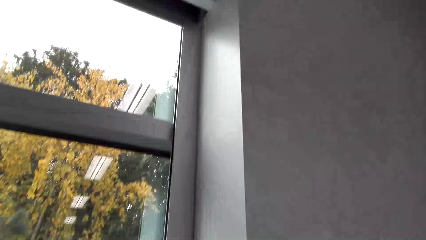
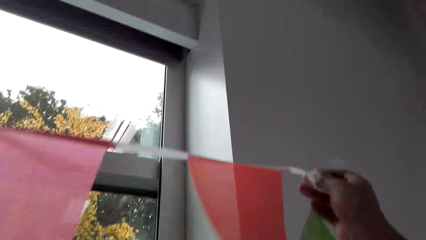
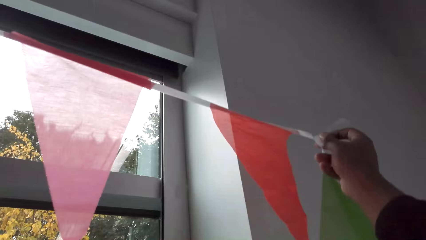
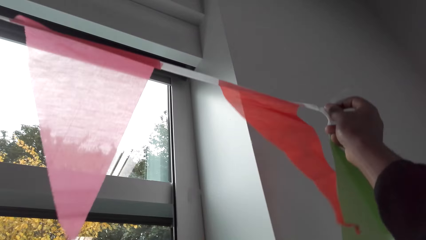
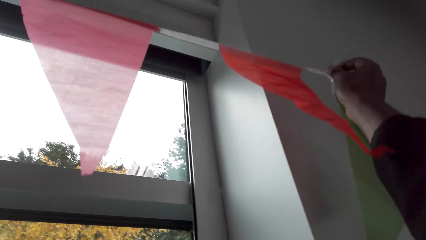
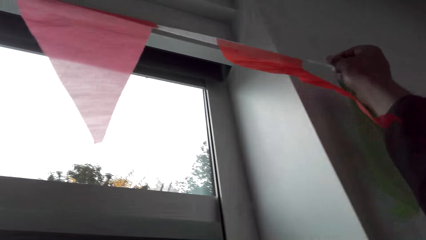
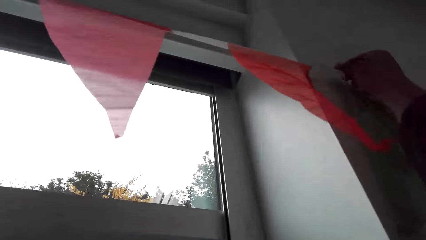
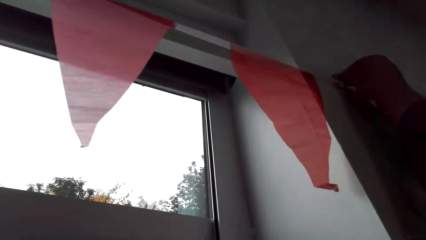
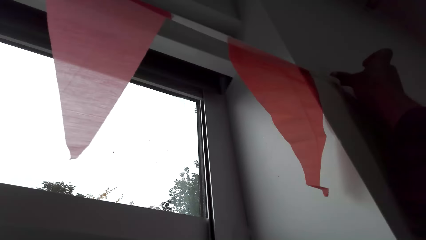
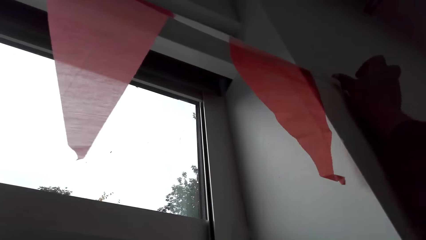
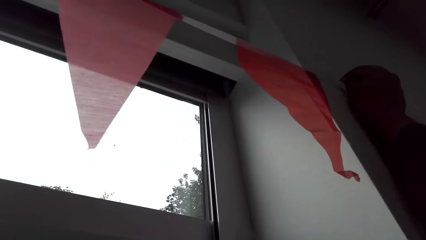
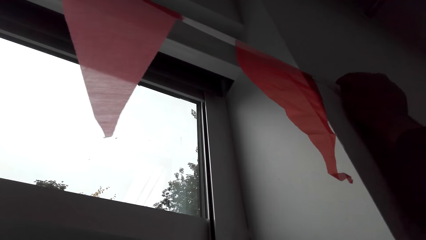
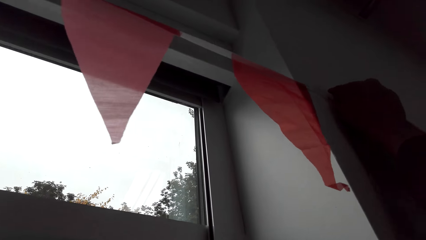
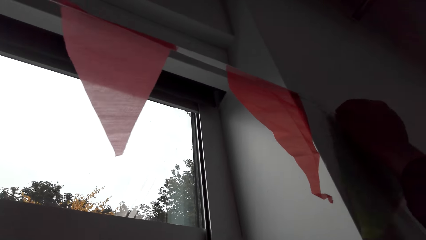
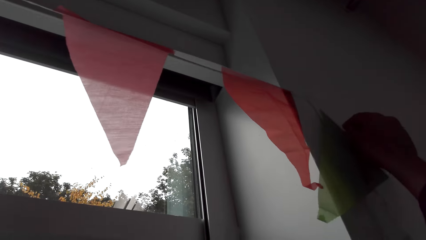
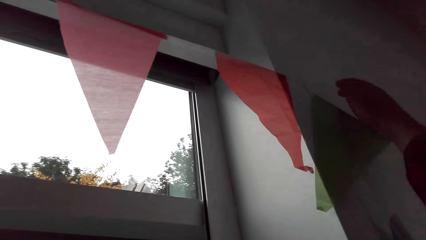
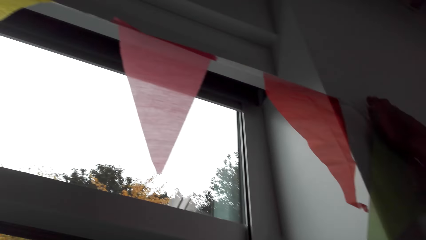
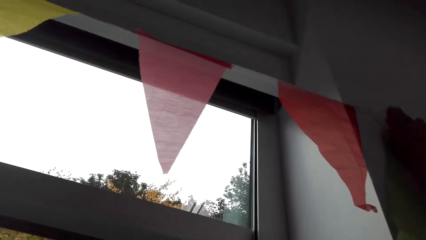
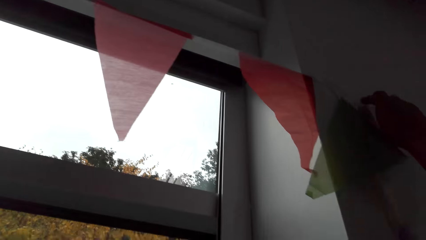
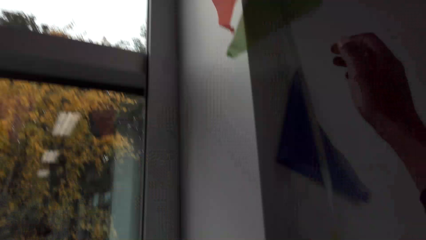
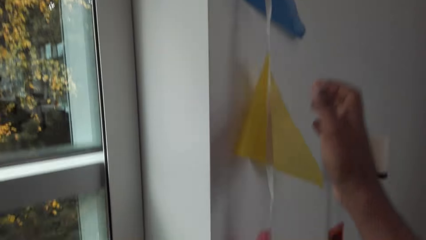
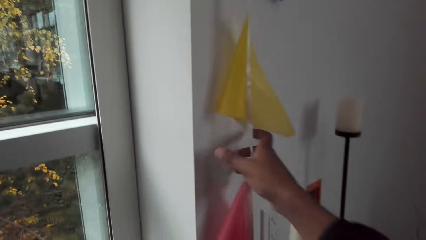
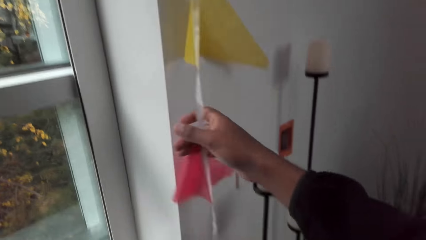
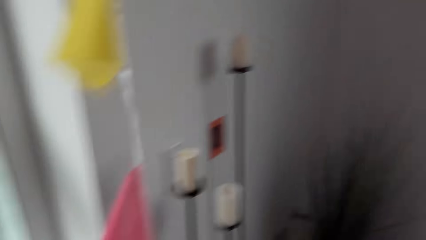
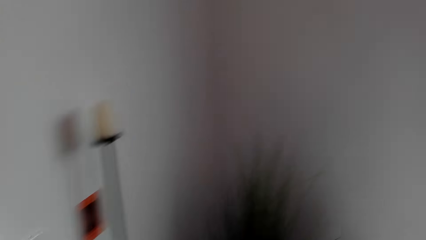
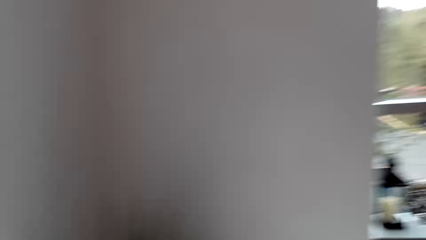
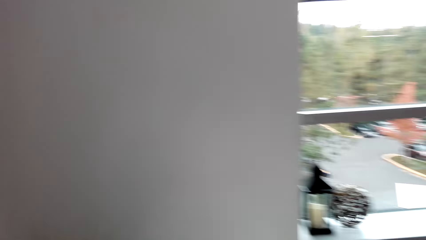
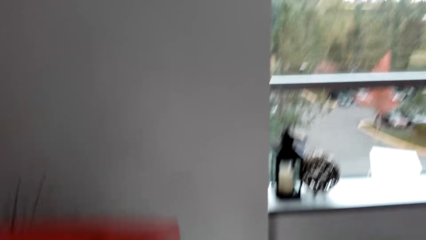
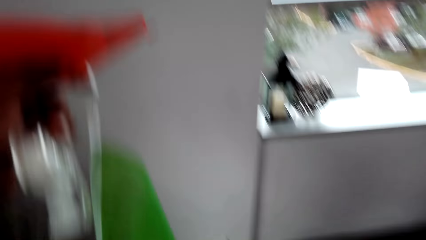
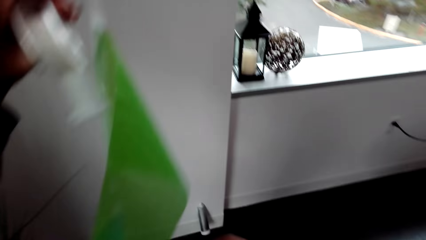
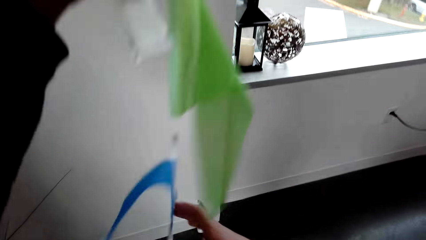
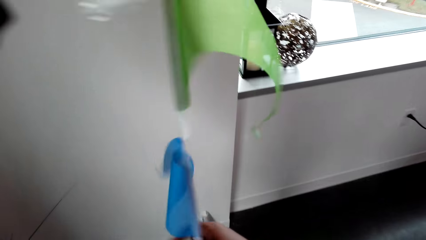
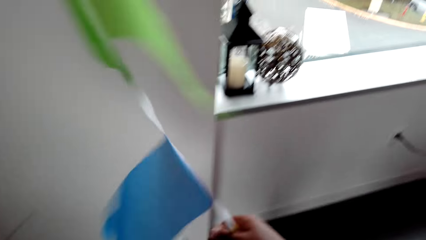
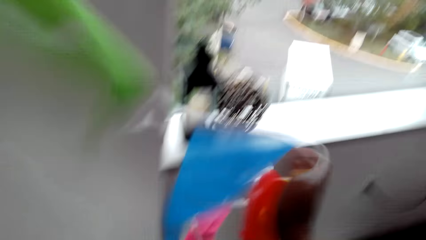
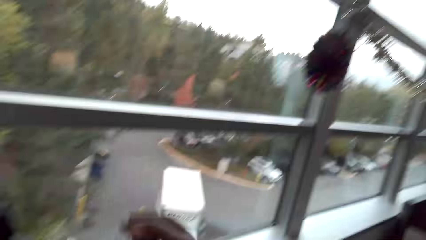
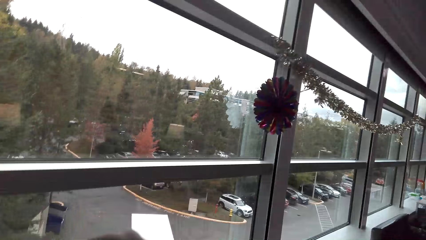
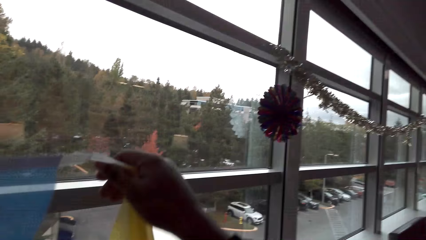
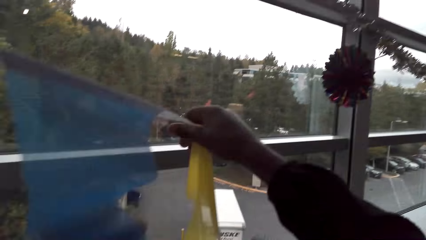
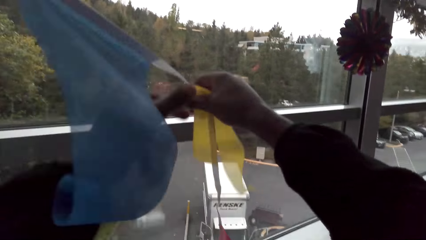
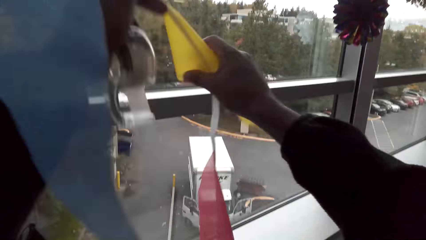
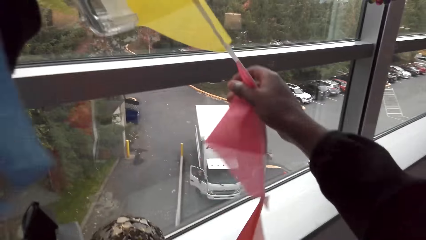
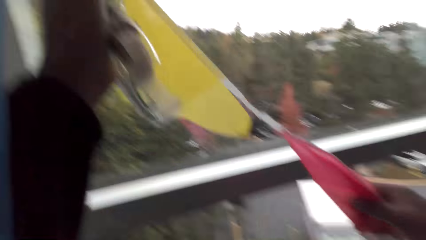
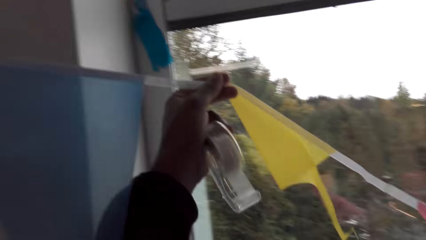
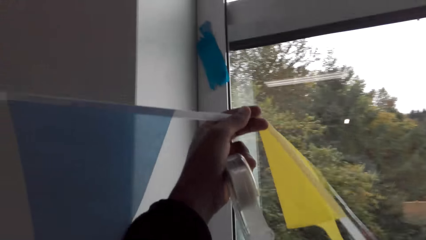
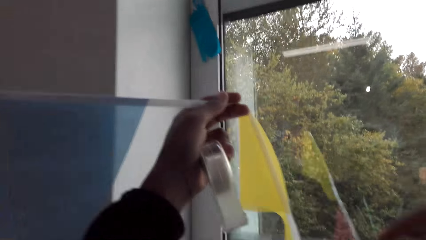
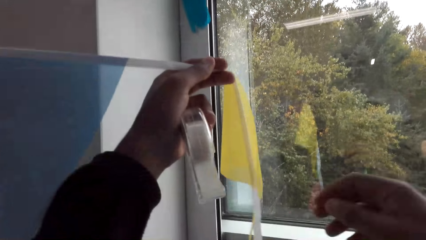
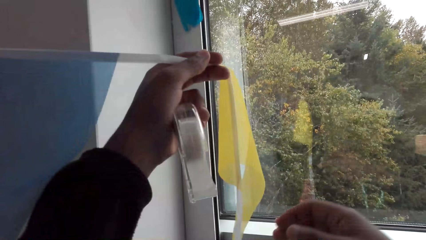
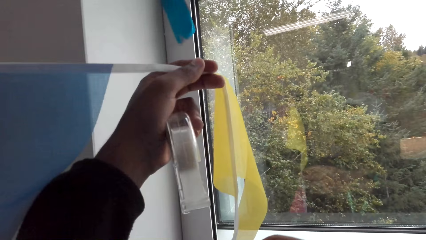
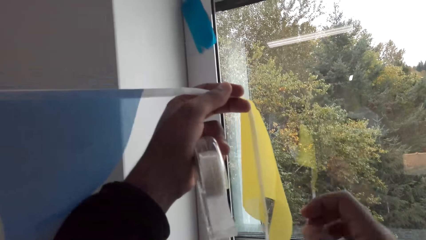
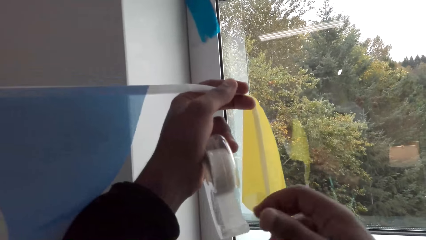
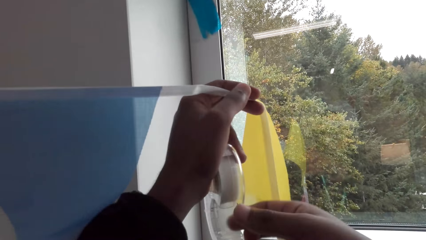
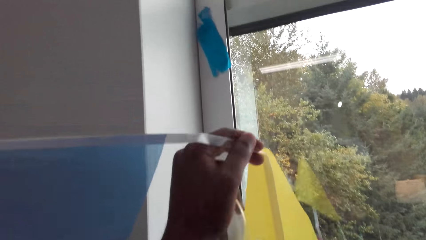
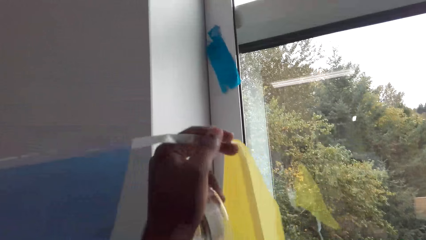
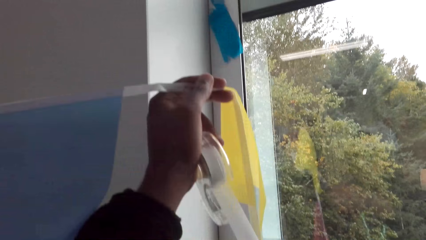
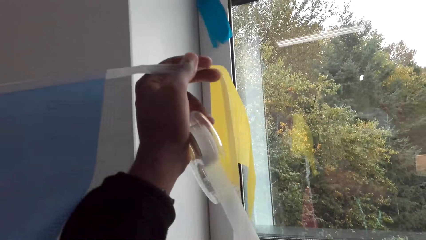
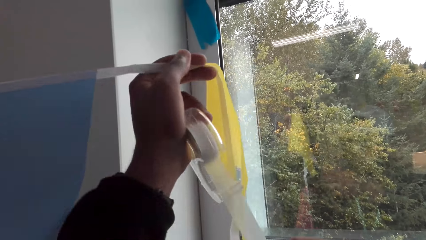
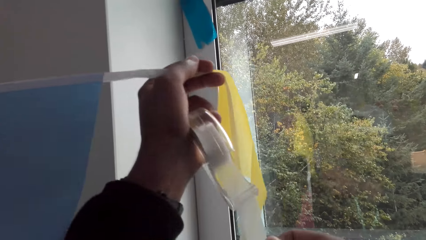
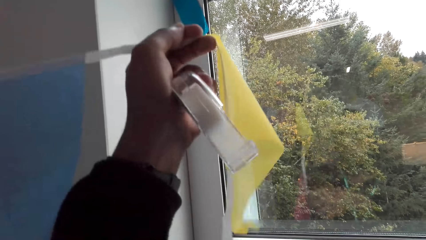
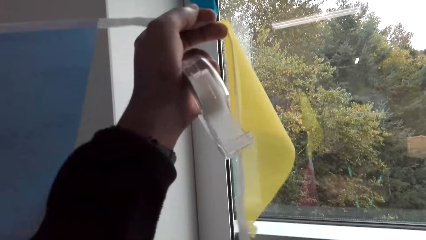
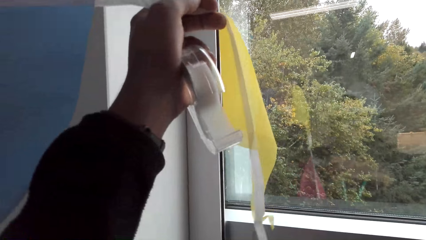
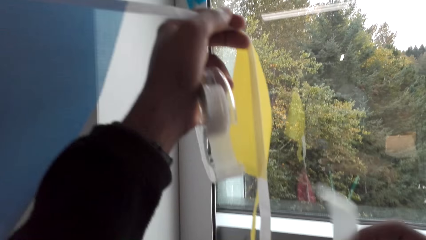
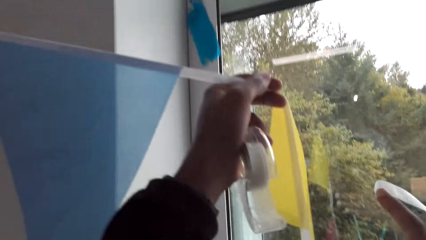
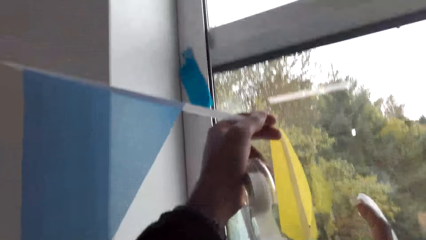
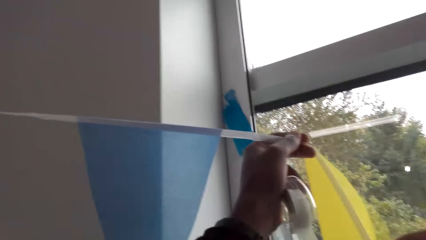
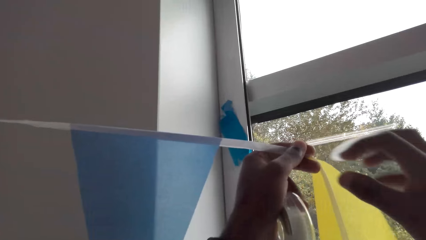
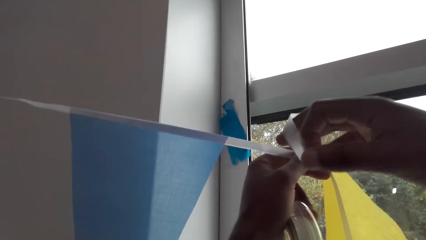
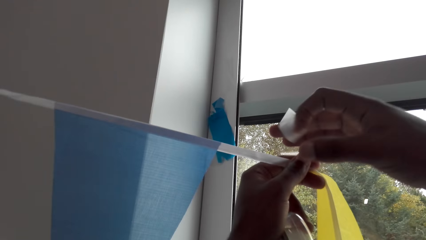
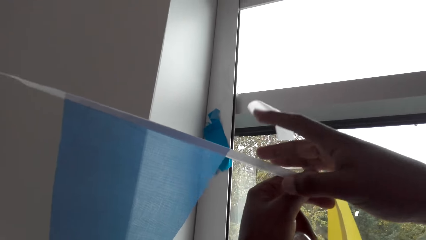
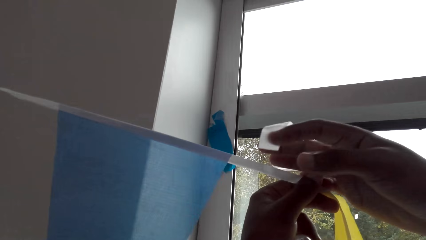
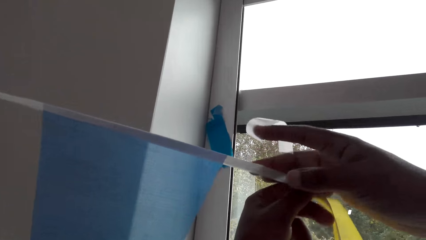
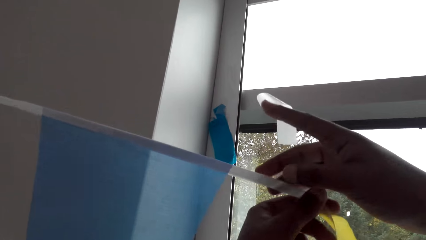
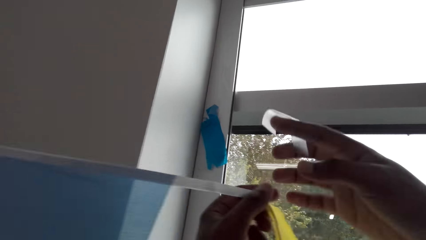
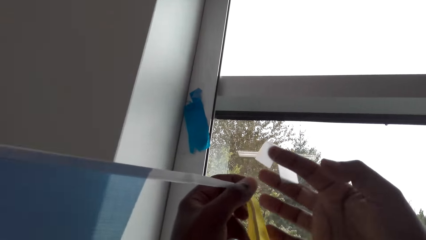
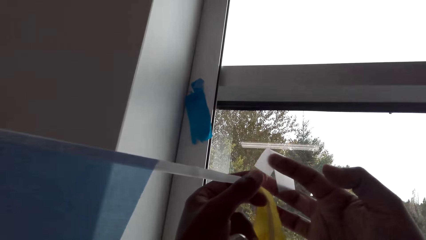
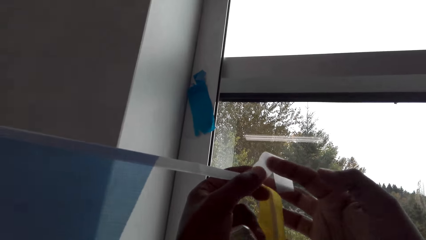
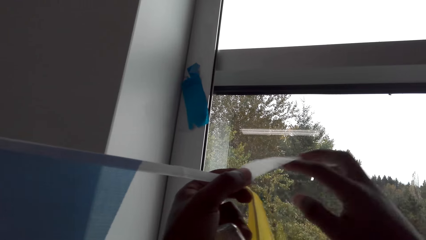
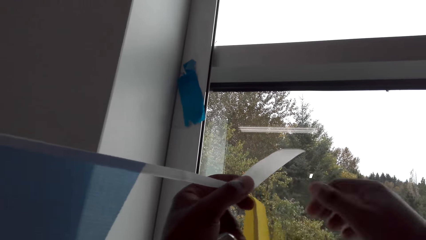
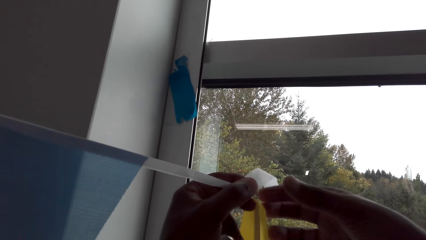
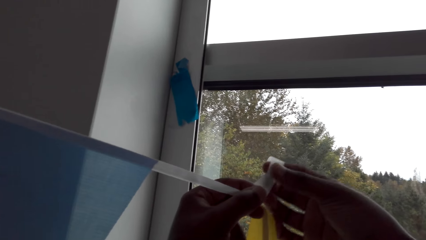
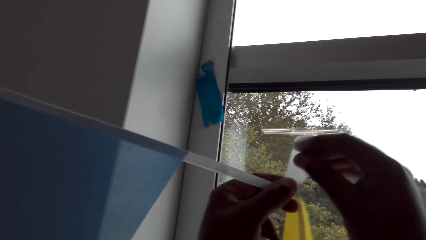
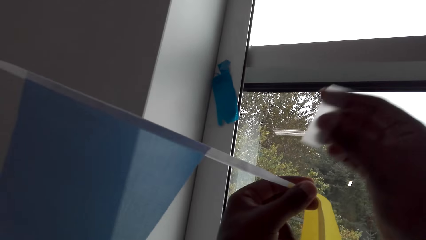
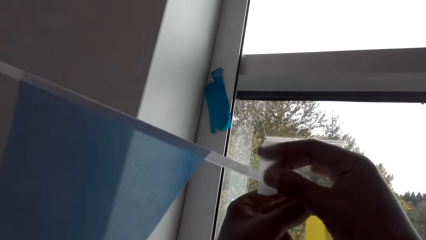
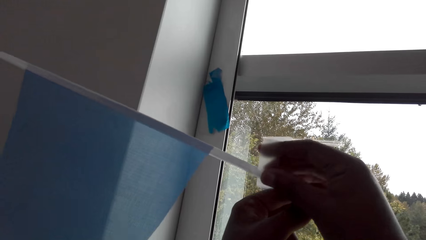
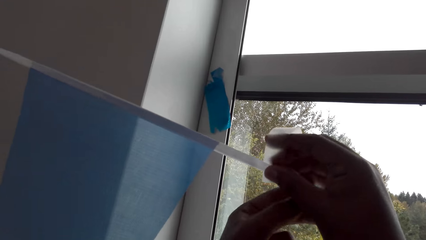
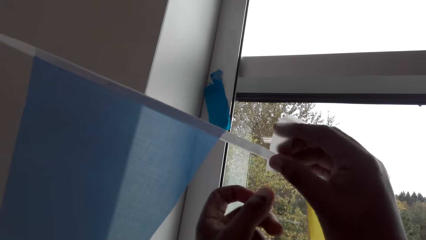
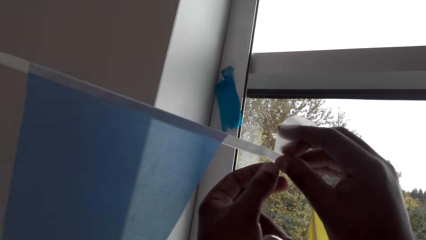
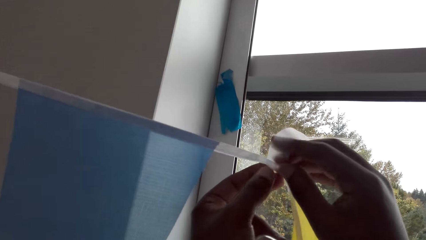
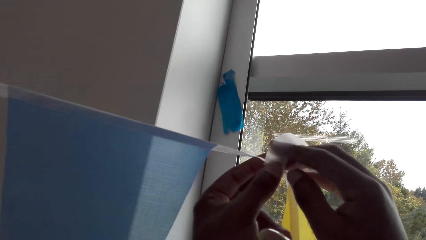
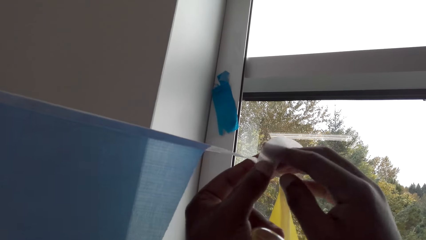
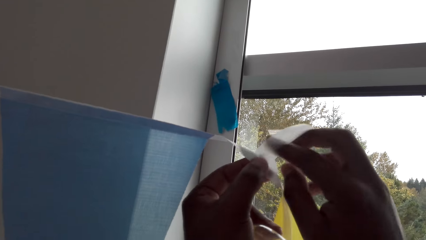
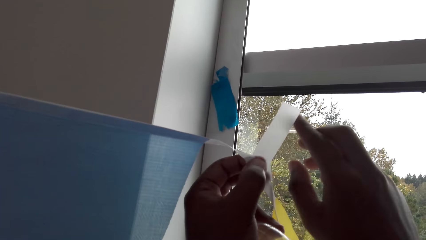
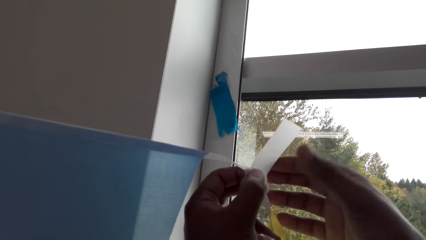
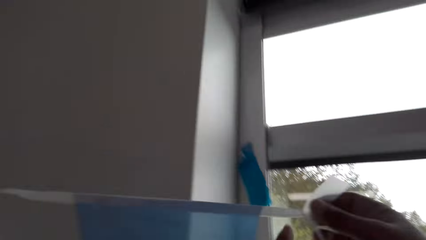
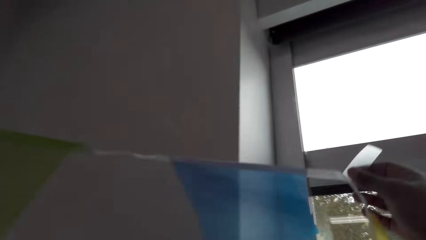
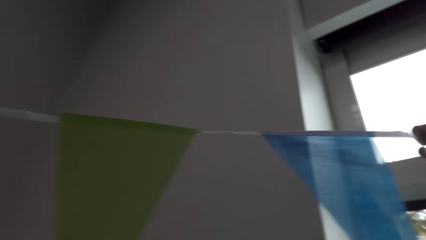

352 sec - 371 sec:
The camera wearer sticks the decoration on the wall. They hold something. They inspect the decoration. They pull the masking tape. They cut the masking tape. They hold the tape. They stick the masking tape on the decoration.
